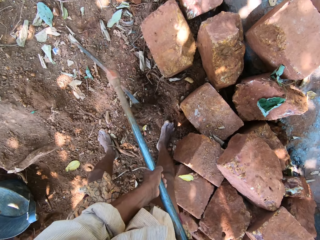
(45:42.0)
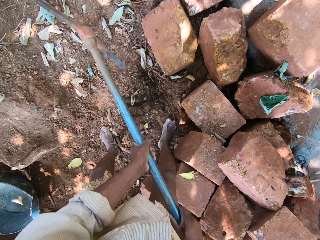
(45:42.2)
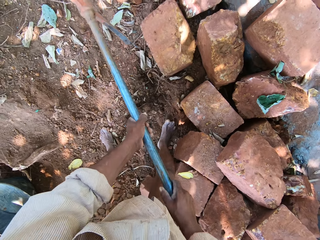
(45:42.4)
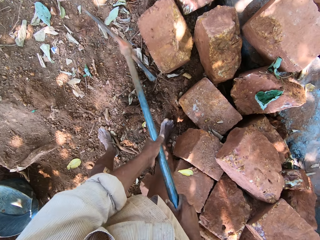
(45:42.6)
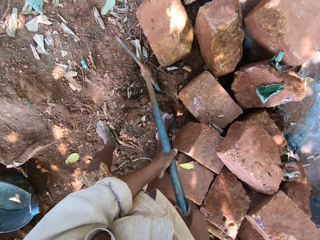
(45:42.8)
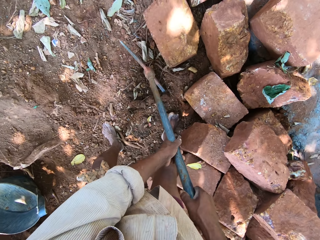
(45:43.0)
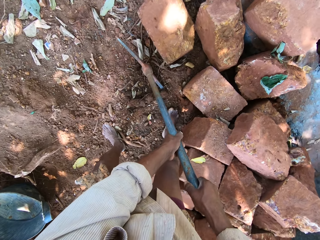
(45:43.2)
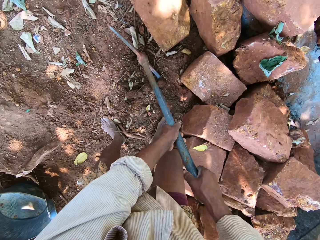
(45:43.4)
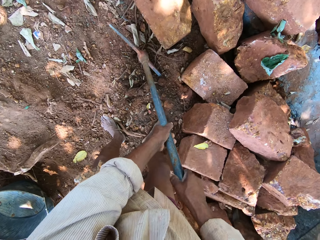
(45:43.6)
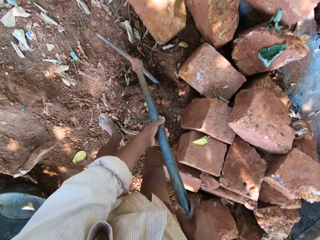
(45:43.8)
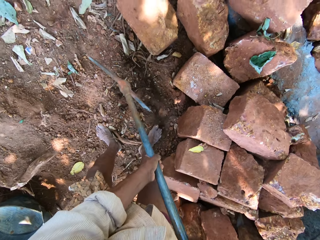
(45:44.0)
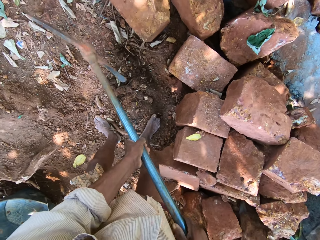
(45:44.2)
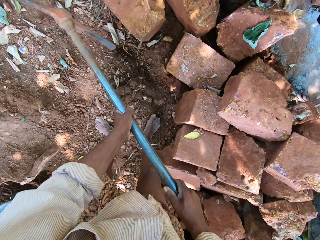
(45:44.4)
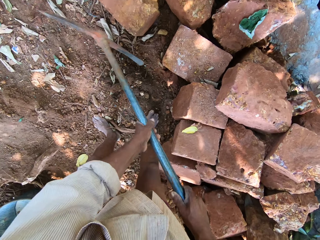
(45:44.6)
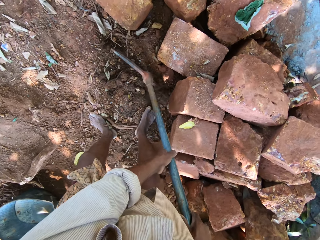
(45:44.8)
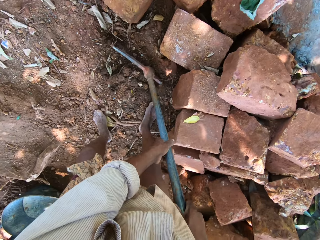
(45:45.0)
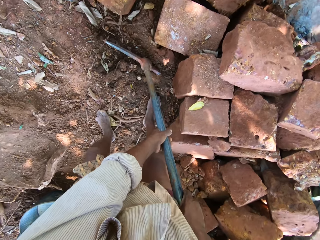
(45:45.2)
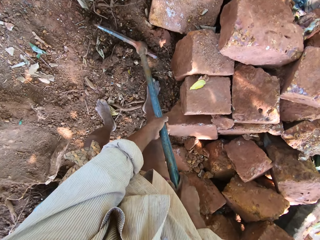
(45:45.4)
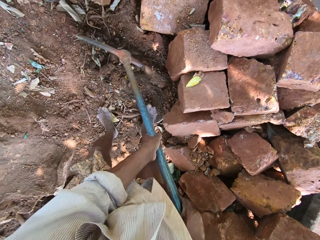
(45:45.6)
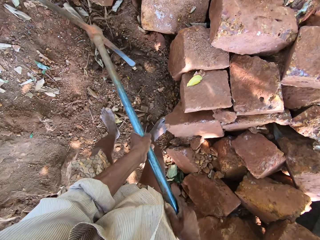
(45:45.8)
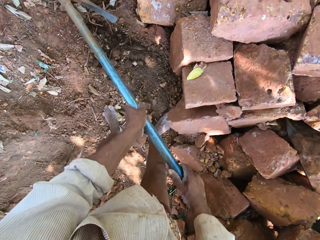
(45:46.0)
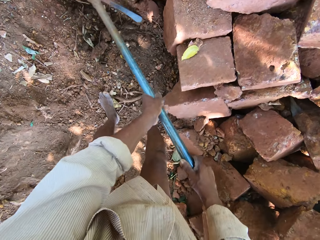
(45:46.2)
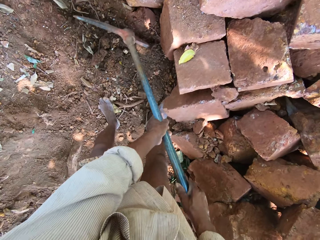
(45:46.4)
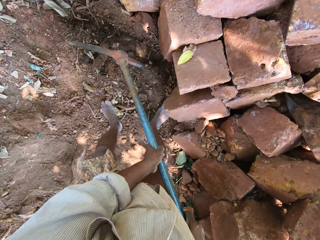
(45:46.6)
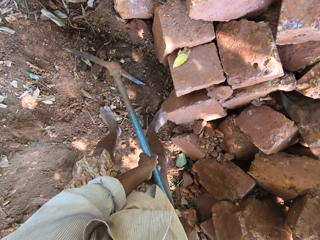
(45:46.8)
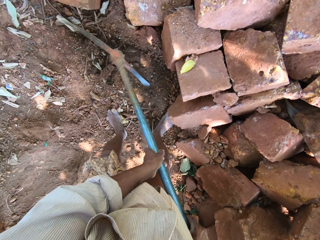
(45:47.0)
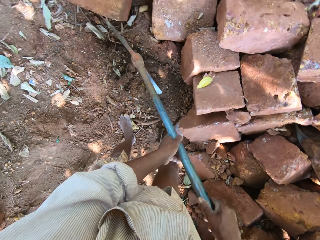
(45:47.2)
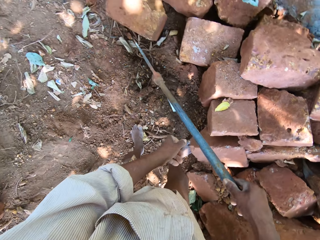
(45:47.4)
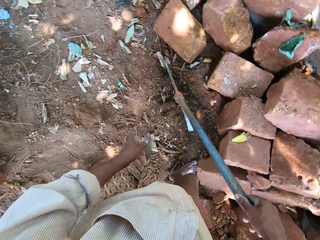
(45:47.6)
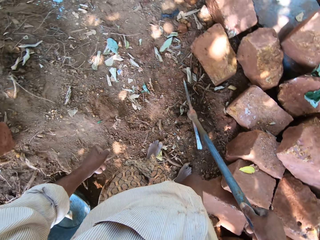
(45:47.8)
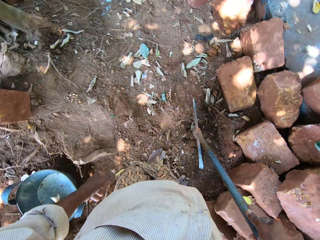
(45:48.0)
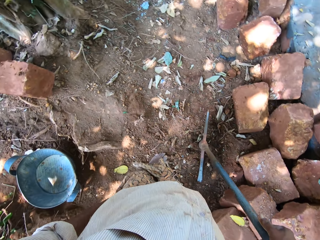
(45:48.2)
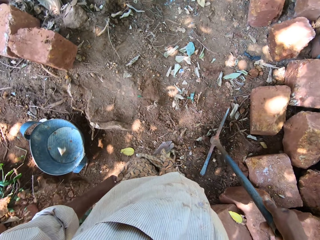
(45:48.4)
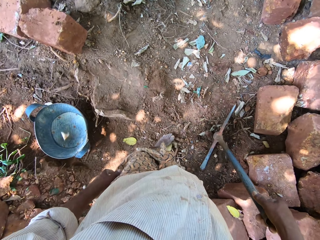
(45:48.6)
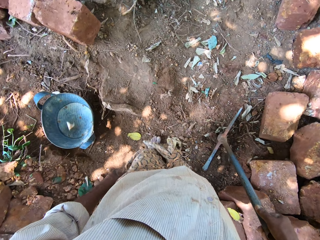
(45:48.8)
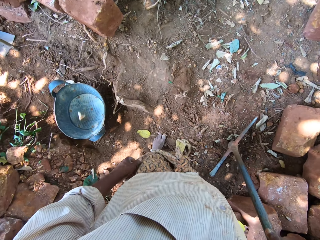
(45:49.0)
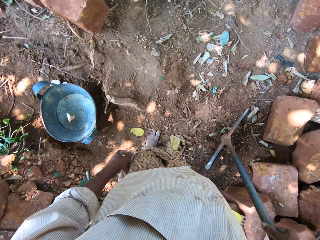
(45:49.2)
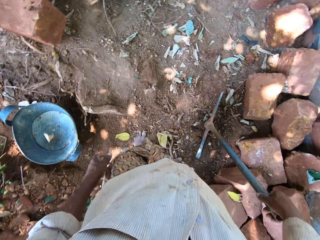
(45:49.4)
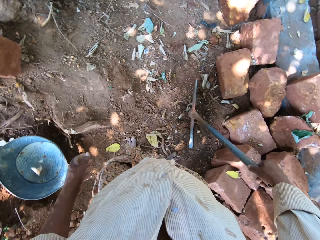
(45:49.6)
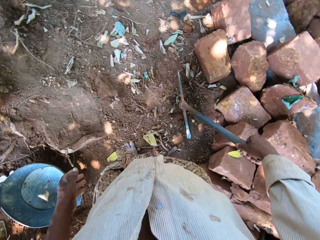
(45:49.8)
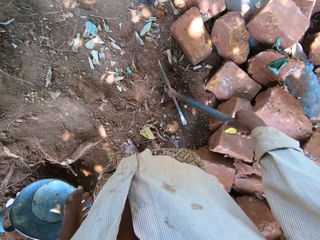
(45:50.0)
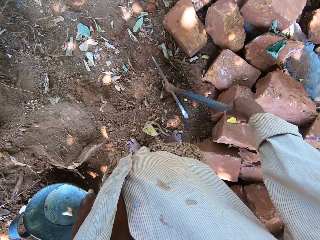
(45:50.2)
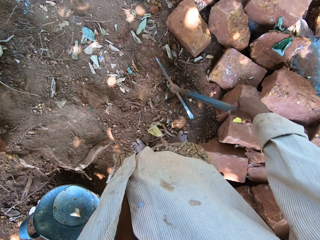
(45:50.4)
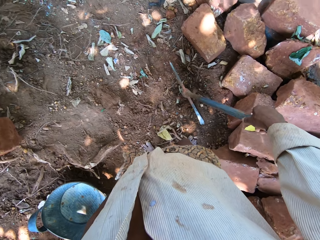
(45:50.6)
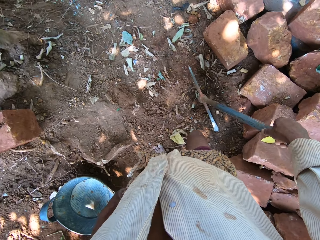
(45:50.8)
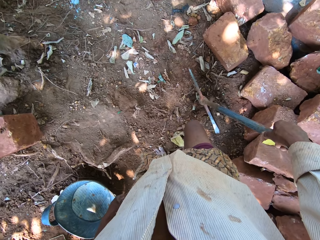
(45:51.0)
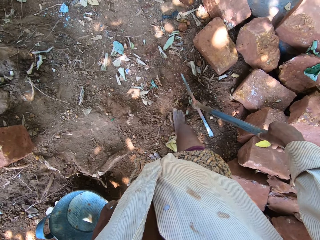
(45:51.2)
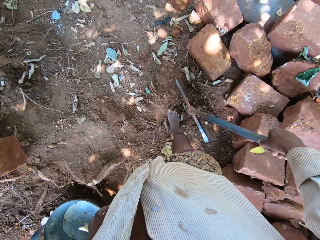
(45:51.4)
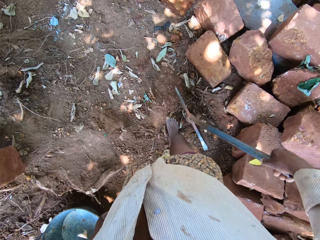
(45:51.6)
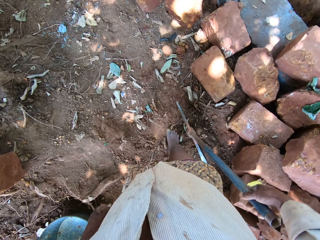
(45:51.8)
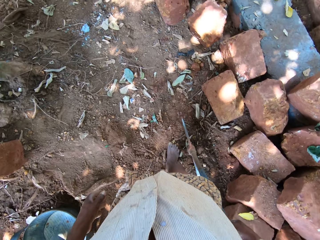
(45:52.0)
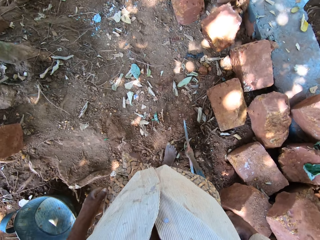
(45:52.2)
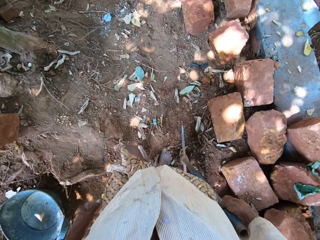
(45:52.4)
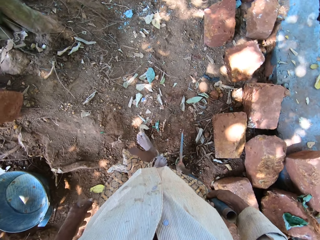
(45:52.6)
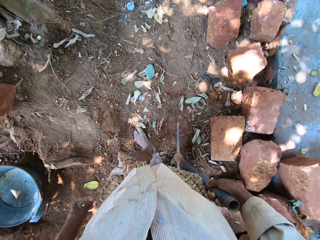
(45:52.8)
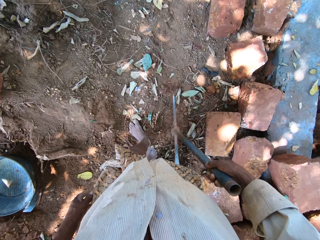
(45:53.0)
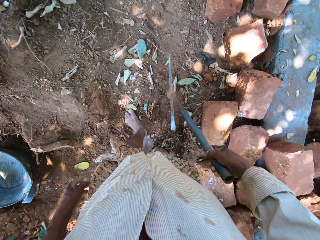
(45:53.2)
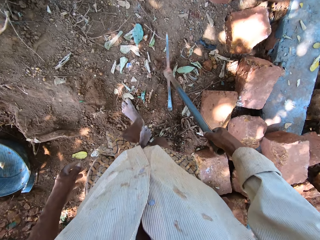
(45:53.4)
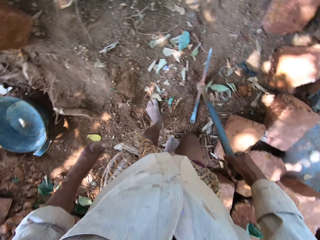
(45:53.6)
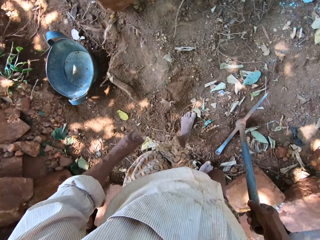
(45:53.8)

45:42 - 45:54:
The camera wearer looks around the site.

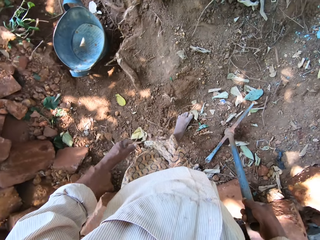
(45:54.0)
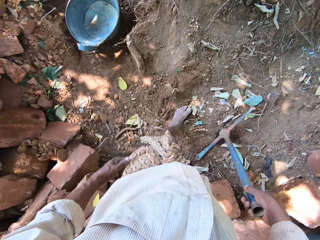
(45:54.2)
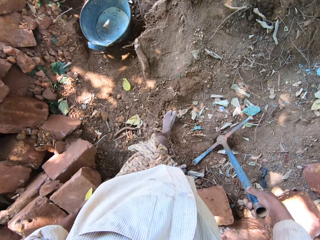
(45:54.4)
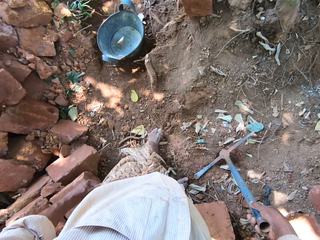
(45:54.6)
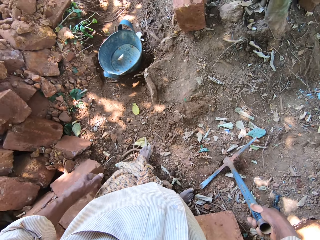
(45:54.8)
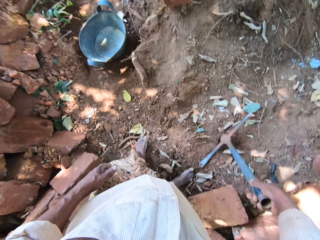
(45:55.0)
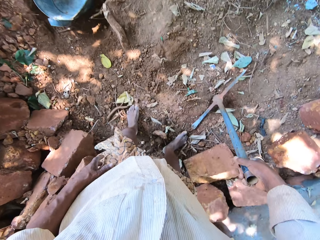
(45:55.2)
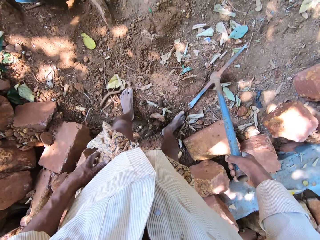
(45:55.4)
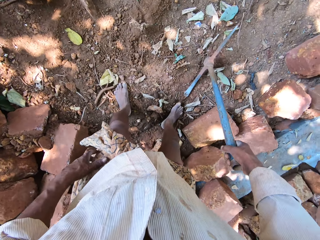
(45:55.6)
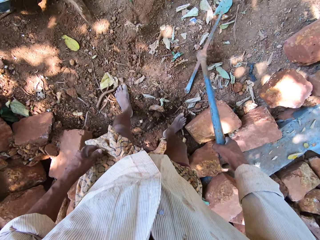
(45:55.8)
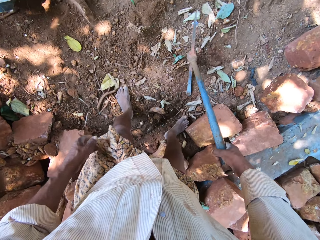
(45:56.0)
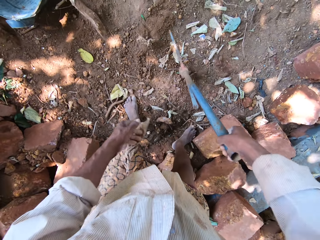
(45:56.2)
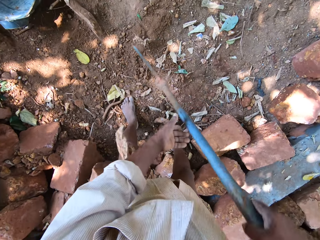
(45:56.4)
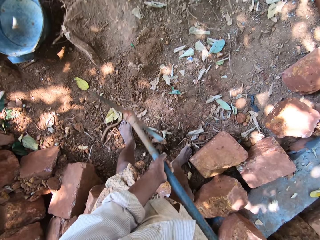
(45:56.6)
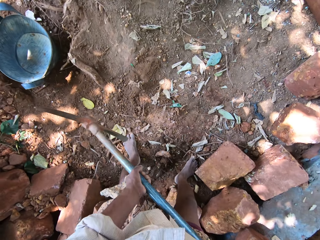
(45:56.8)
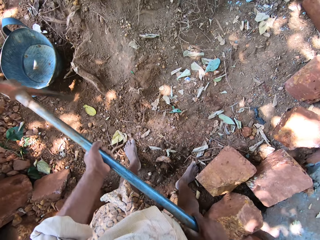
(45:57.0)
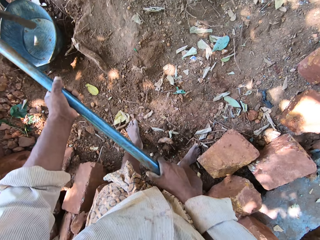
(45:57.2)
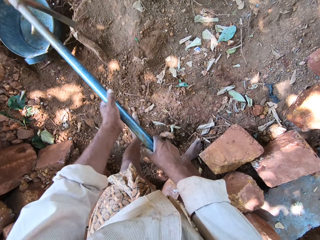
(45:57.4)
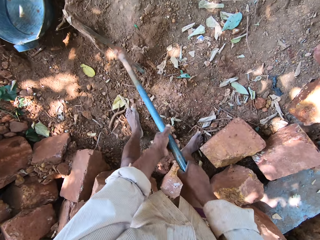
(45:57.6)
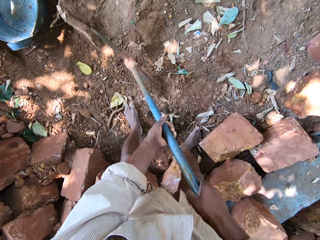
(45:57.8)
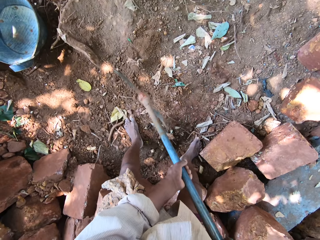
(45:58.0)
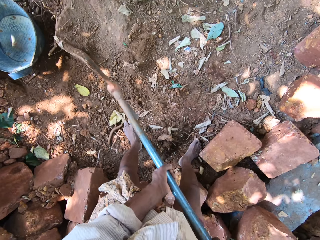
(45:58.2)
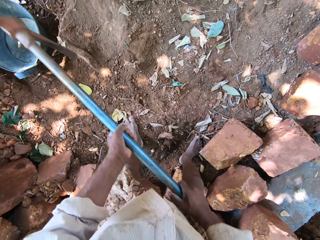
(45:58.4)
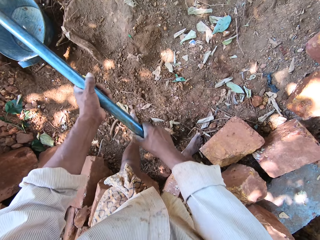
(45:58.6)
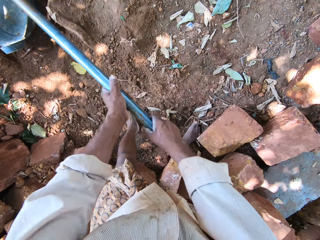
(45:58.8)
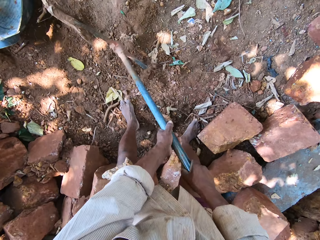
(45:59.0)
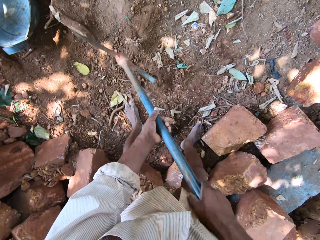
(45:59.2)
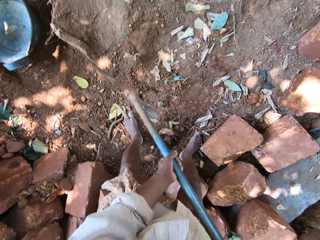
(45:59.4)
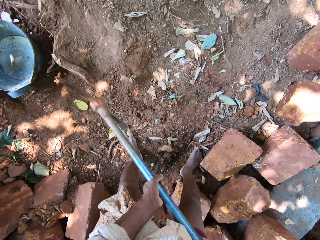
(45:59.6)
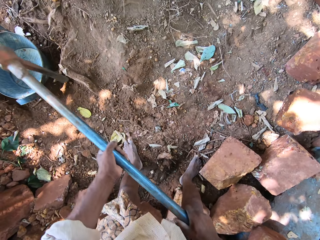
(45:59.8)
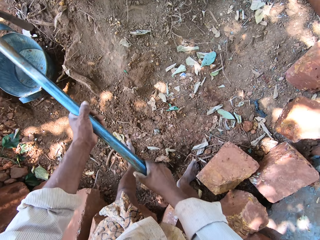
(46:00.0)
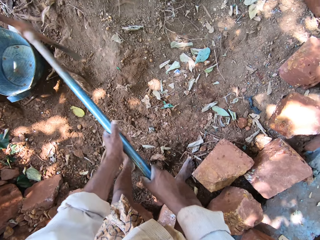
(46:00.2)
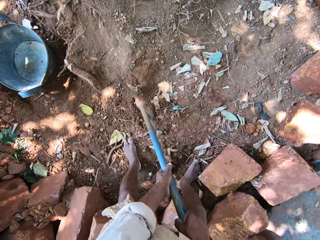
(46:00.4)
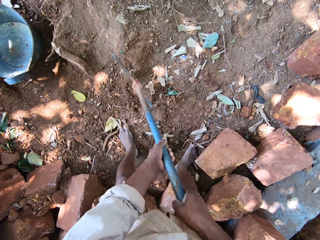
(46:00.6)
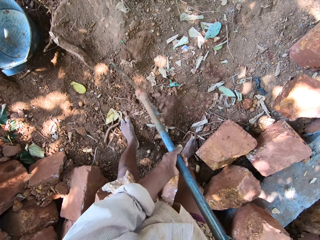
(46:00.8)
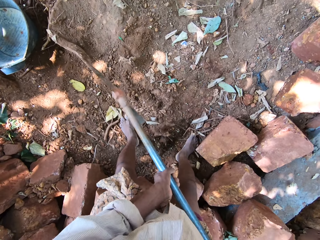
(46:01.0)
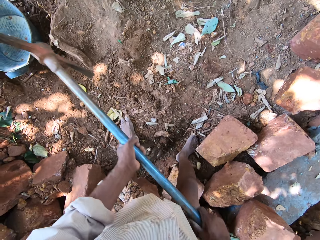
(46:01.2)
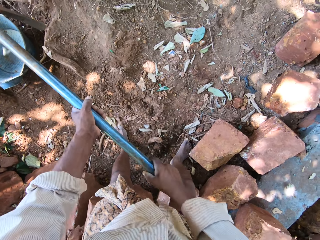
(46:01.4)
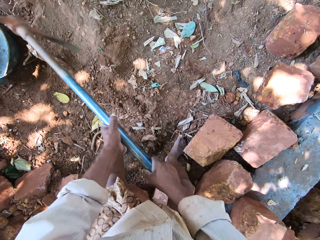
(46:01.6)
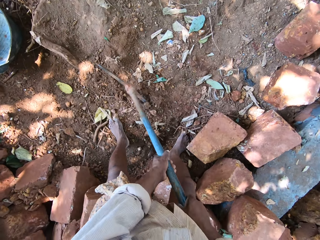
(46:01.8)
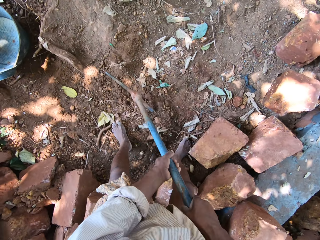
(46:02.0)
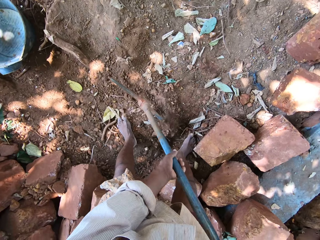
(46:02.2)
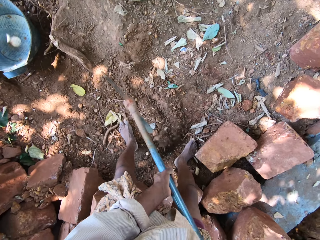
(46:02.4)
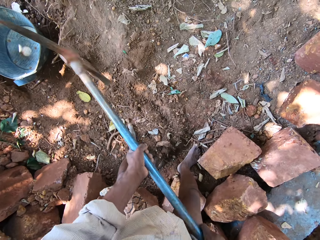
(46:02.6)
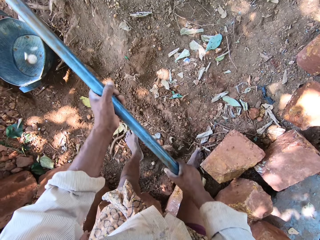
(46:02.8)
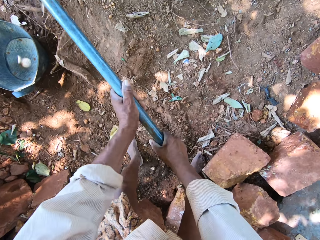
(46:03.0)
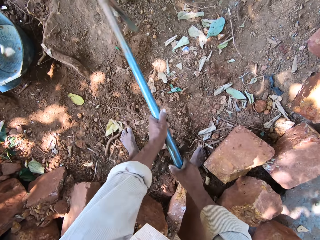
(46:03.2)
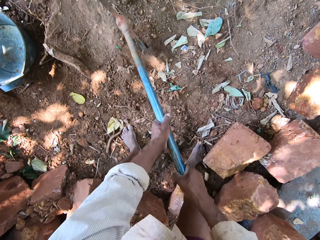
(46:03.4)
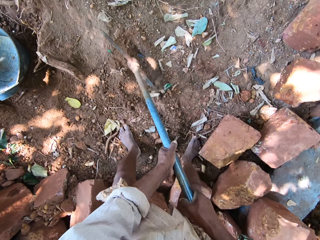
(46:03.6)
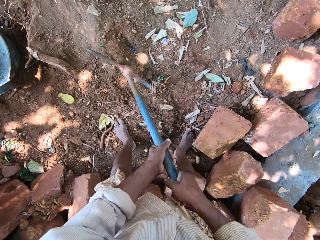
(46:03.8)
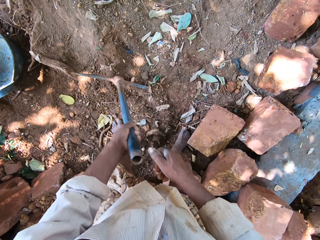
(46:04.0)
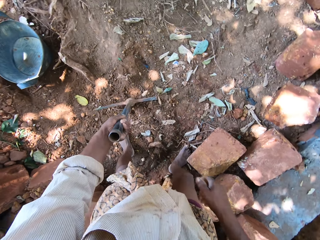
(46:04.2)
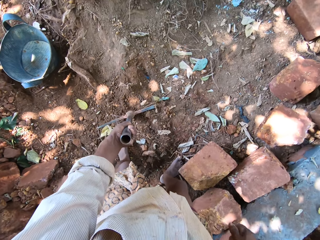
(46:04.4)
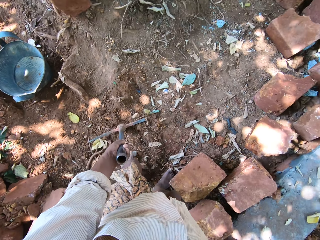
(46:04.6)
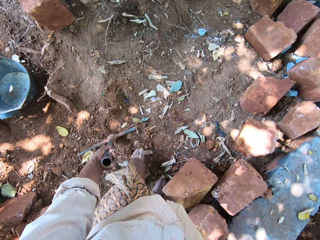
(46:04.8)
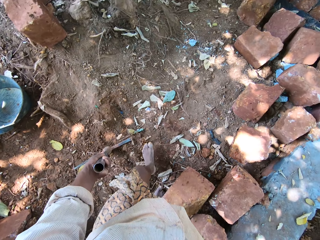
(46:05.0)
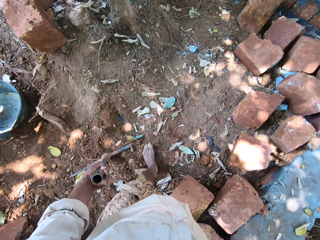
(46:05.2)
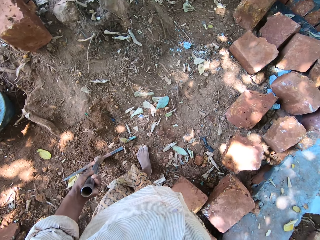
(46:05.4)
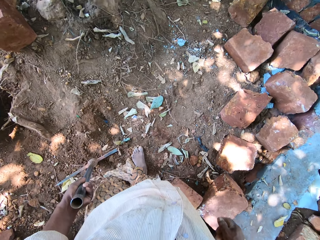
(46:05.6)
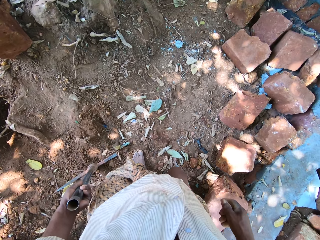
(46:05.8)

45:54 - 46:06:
The camera wearer digs a hole on the floor with the axe in both hands.
